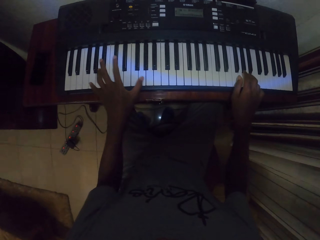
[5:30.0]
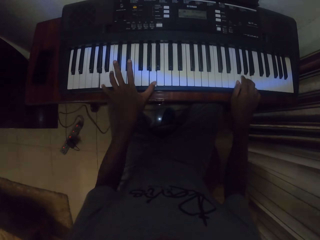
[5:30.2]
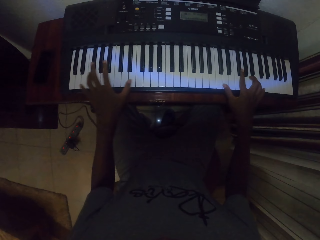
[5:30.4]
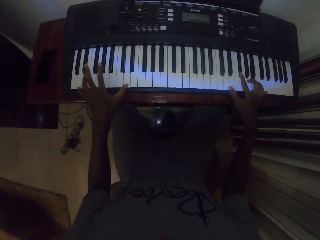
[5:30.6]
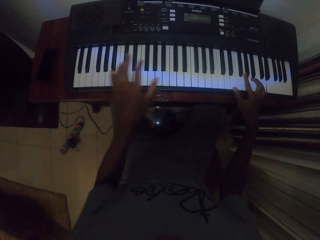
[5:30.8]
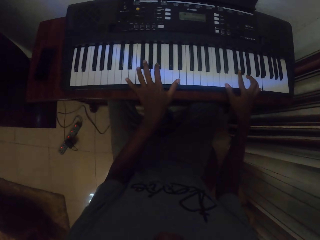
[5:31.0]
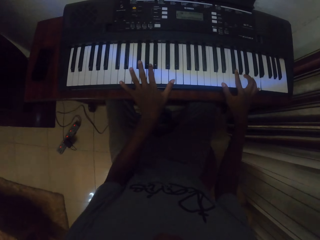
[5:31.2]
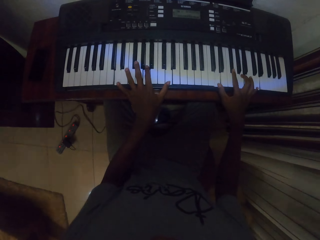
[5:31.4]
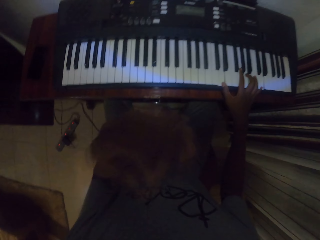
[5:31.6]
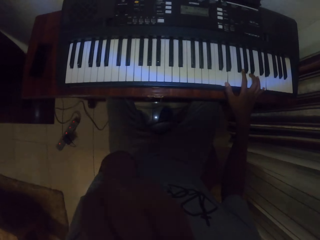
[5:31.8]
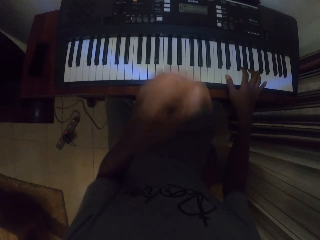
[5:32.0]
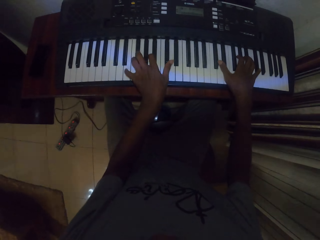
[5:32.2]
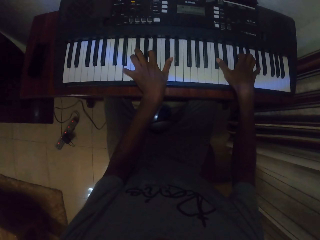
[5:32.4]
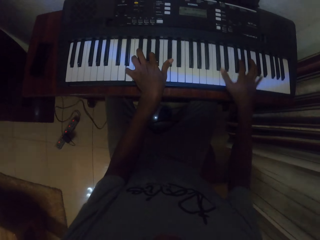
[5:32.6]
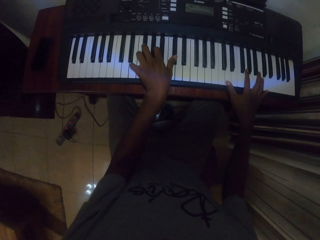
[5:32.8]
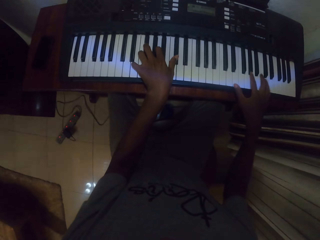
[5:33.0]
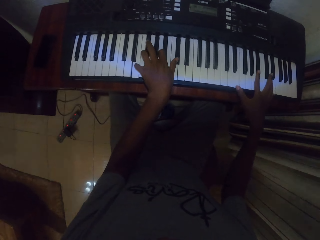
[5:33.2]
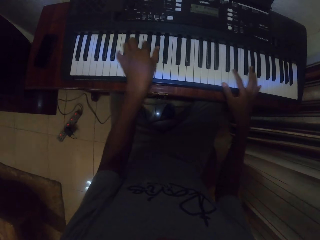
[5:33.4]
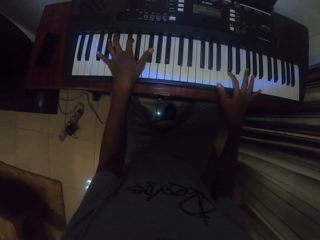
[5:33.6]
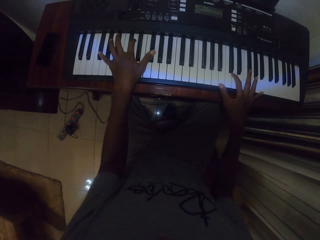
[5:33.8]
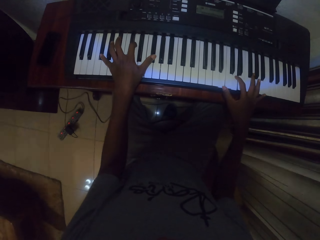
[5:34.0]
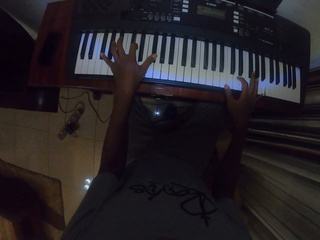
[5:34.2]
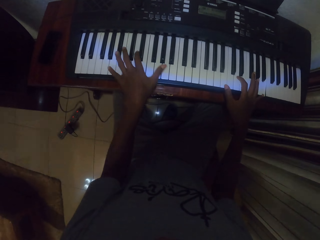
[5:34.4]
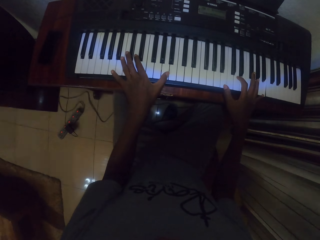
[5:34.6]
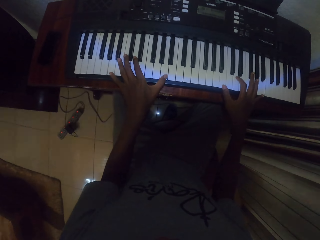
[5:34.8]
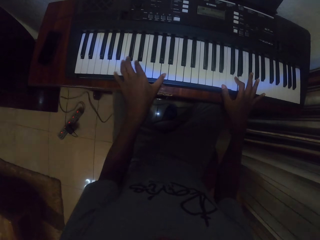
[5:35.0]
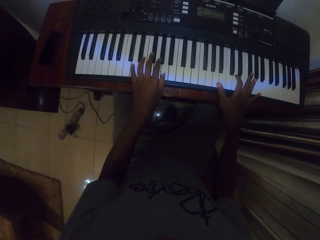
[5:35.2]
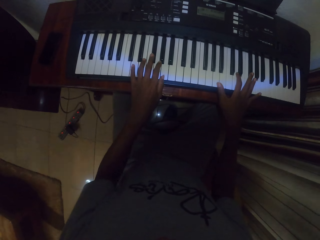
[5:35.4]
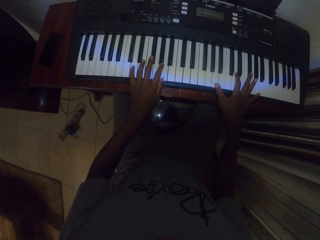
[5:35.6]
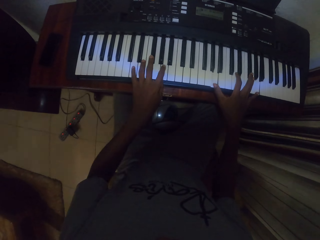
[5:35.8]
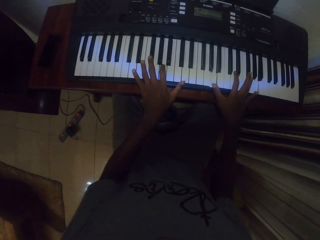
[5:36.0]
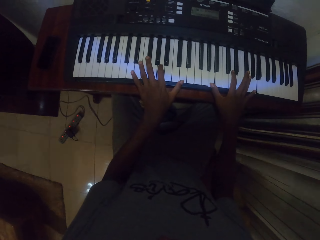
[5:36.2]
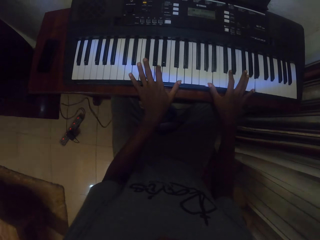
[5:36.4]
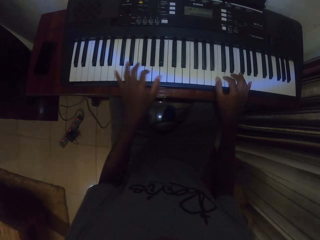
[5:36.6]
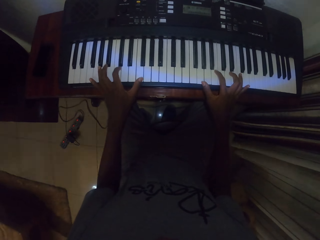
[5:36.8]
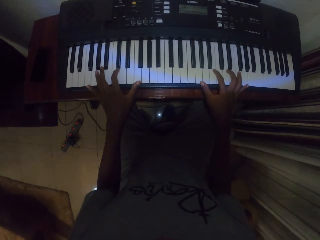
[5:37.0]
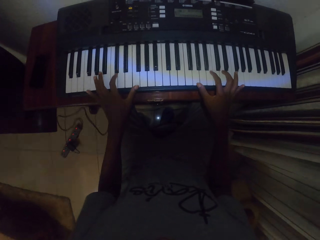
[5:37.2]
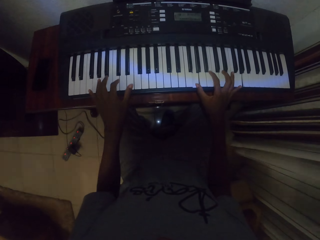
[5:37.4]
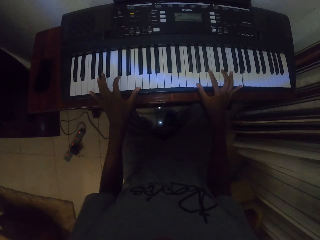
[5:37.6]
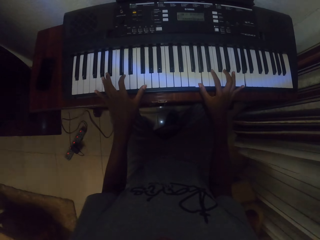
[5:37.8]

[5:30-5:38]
The camera wearer touches the face with the left hand. They play the piano.

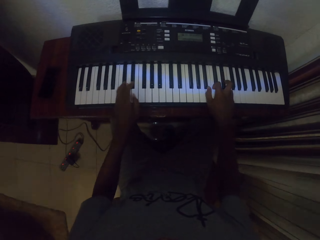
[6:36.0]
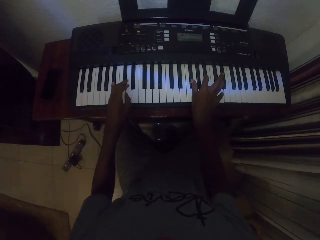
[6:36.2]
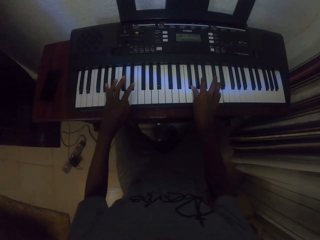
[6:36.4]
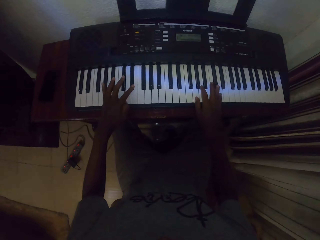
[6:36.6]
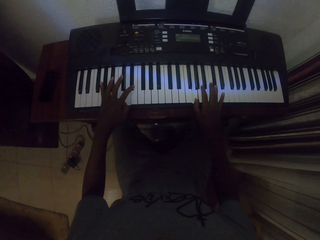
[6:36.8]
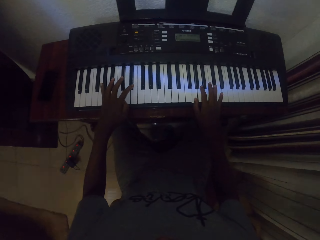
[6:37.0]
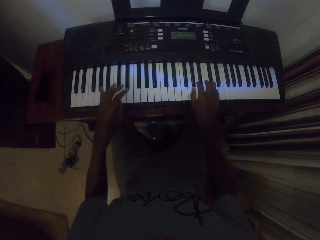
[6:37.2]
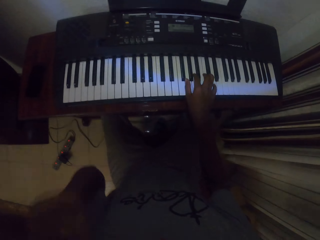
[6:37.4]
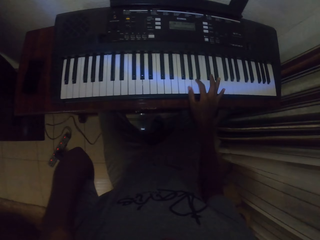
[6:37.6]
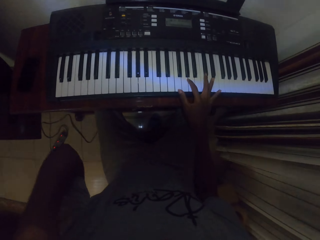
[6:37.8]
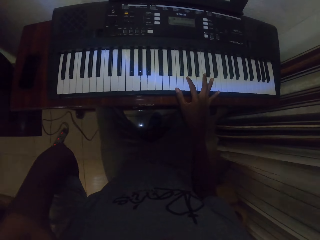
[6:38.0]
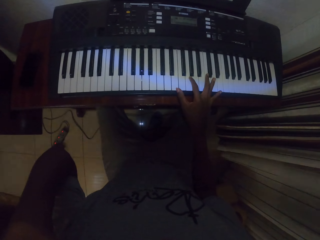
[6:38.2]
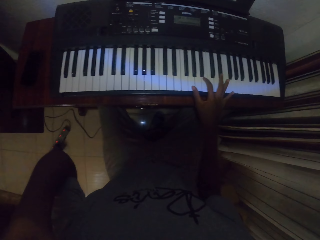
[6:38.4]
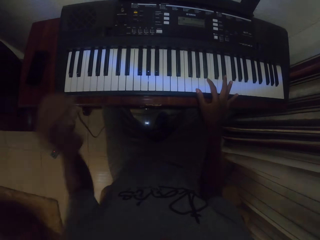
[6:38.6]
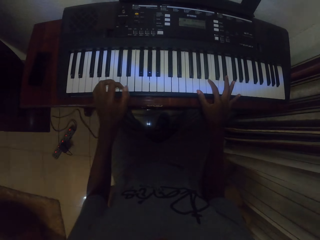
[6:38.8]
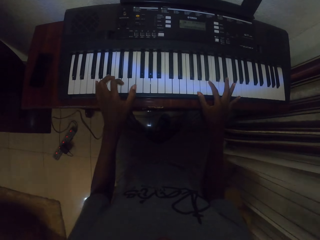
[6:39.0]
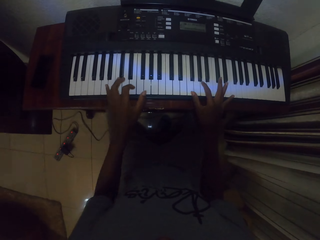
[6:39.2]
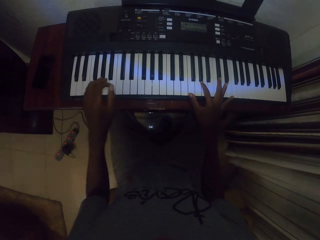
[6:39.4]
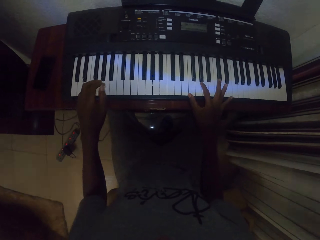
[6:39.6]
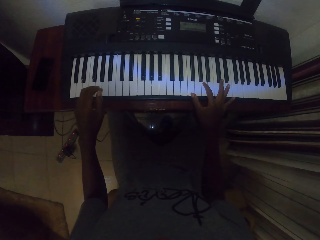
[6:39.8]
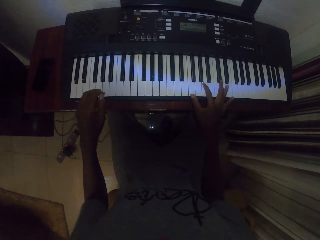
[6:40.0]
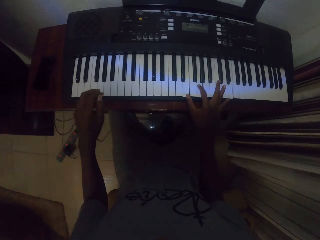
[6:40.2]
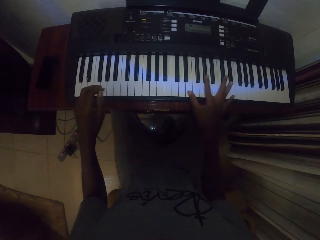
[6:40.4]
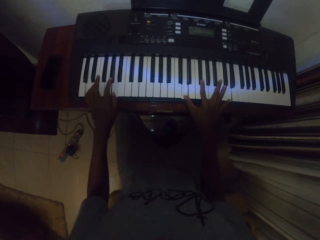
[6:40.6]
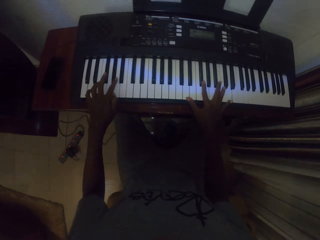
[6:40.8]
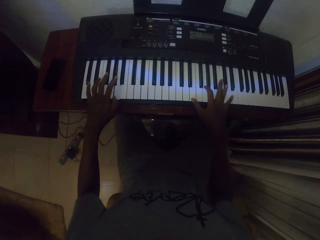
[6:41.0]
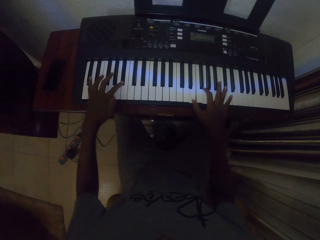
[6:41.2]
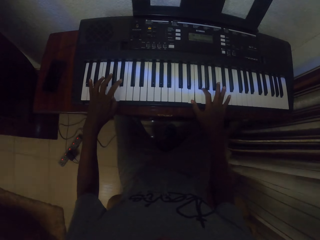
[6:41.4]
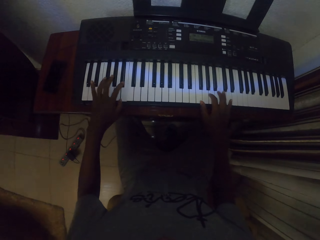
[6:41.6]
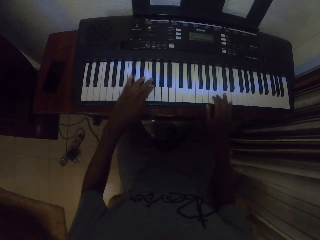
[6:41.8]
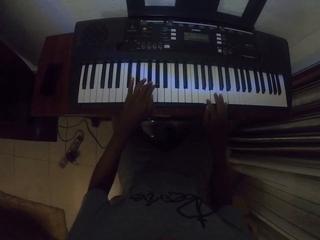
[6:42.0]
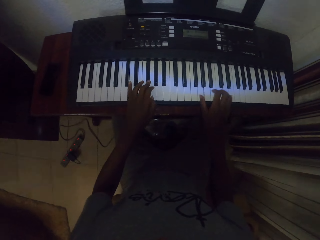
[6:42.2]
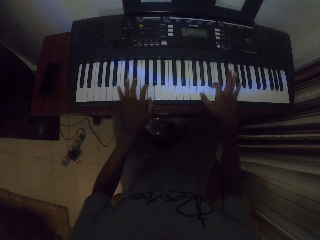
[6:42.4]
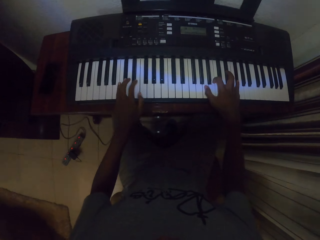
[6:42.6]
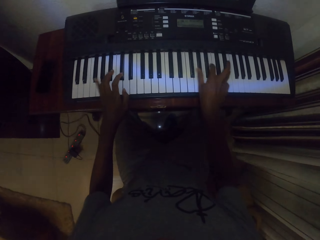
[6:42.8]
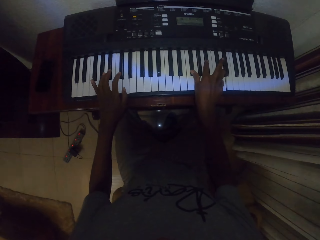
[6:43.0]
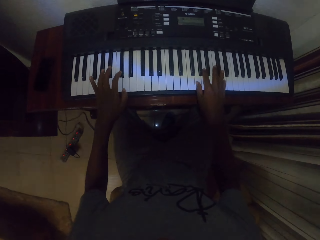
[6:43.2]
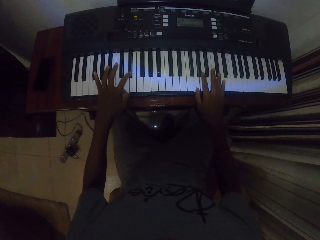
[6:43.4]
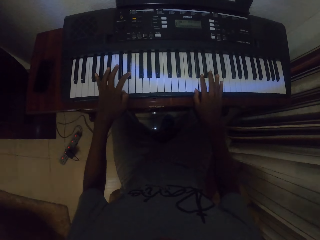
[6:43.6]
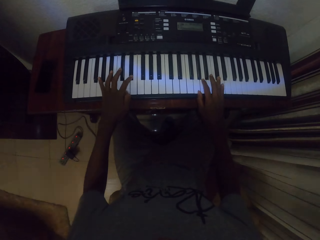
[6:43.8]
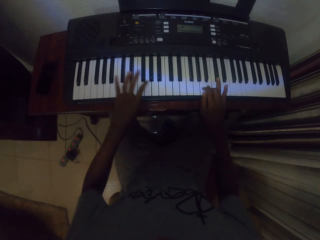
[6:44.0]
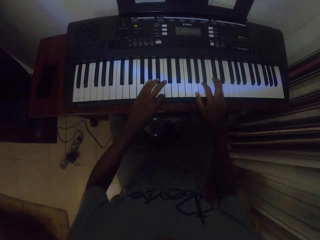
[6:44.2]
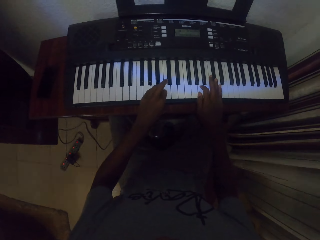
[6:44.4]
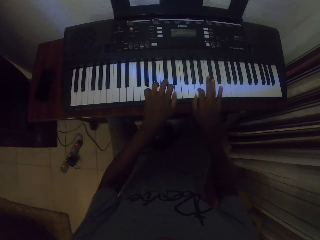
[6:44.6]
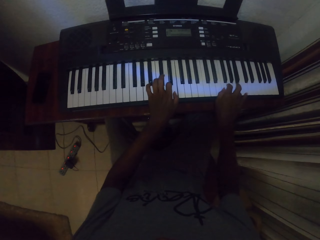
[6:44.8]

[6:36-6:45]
The camera wearer raises the left hand. He holds his head. He plays a piano inside the house.

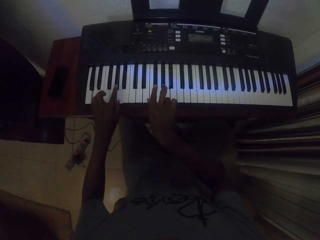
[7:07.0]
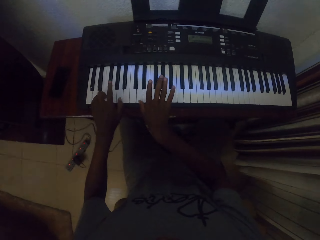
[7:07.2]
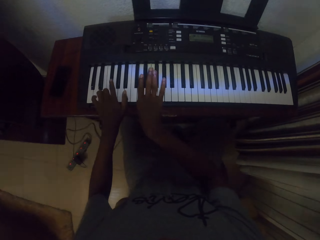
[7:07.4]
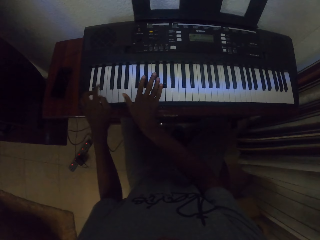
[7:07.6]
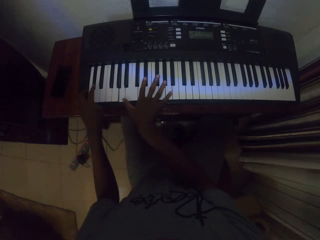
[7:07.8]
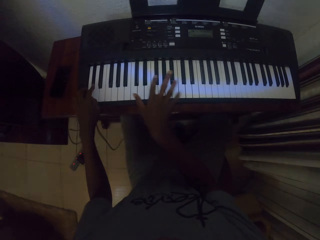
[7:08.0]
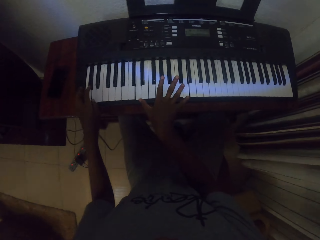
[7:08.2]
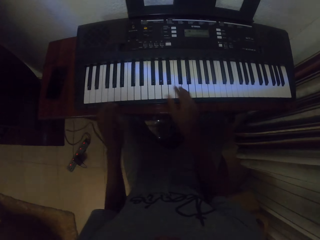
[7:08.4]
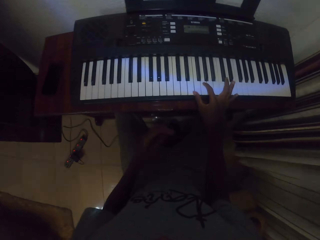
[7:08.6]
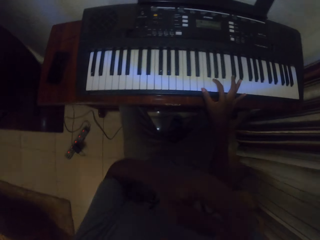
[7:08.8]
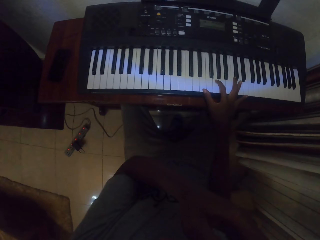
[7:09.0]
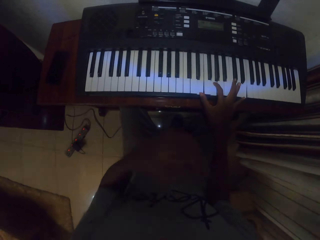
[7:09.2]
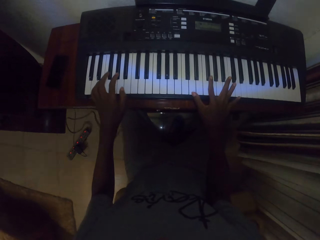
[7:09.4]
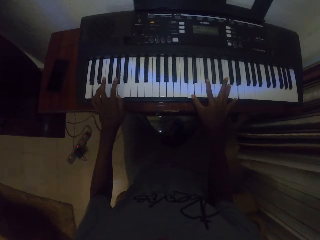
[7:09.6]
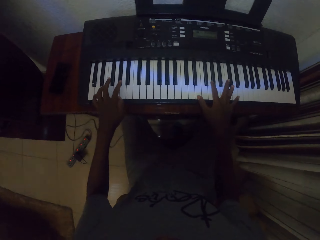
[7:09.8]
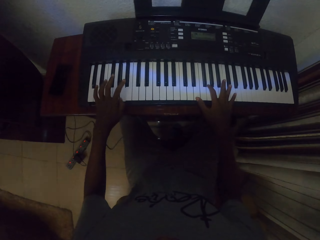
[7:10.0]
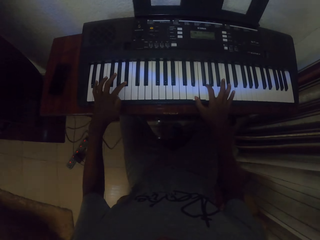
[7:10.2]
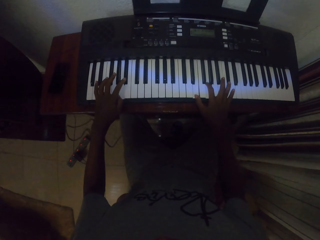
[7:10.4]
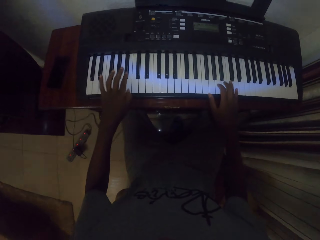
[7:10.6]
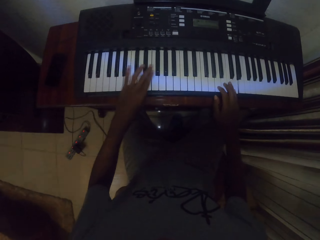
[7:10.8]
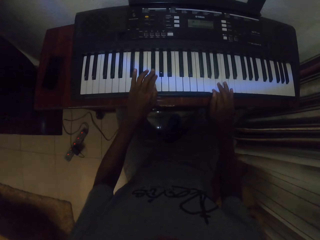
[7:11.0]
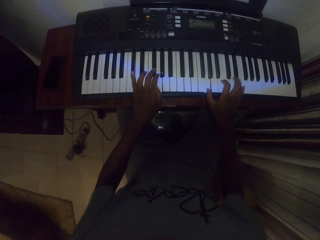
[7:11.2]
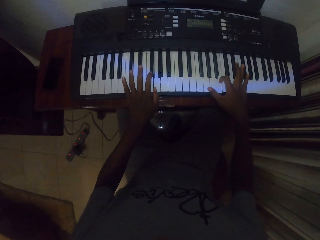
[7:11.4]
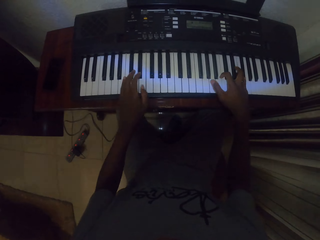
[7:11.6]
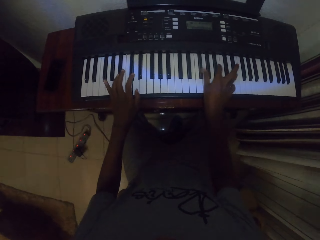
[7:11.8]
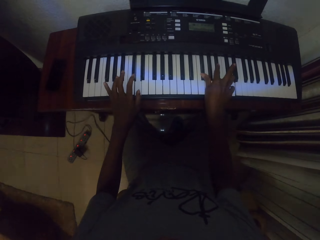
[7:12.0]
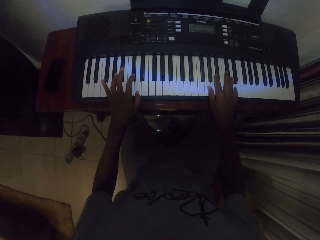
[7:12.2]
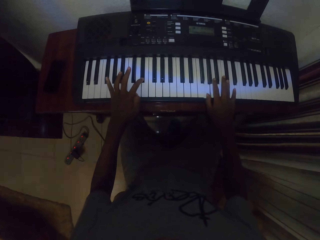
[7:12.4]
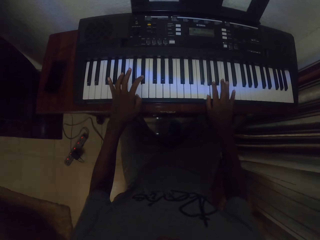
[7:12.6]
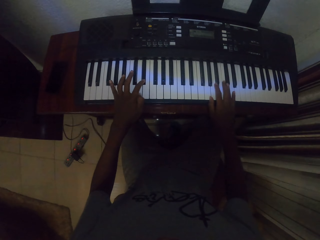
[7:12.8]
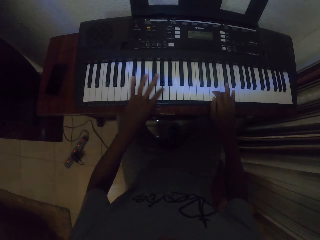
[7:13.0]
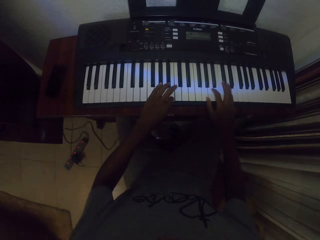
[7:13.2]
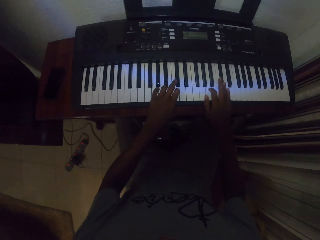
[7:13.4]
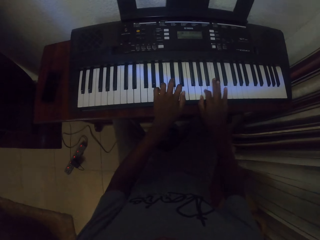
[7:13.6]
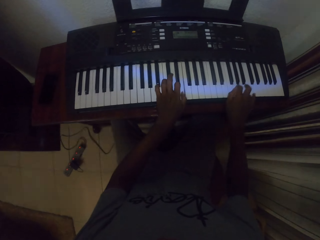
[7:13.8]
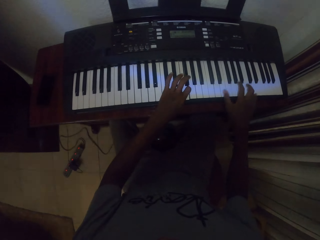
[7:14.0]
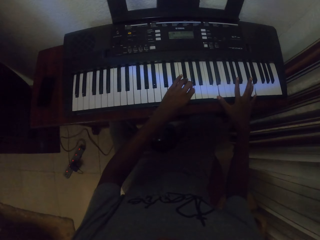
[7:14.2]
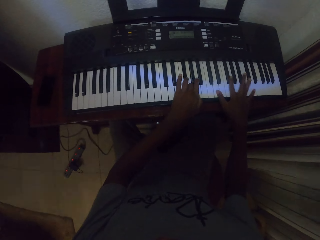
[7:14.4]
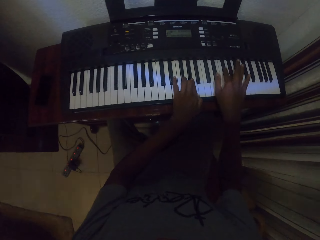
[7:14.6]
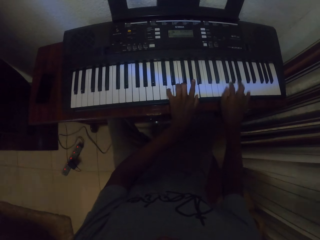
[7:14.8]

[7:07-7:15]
The camera wearer moves the left hand. He holds his nose. He plays a piano inside the house.
